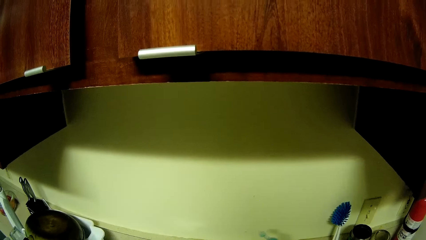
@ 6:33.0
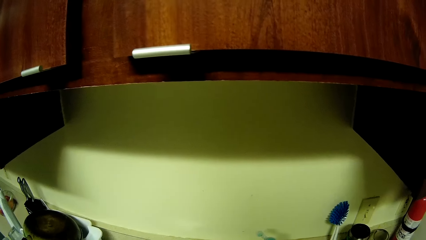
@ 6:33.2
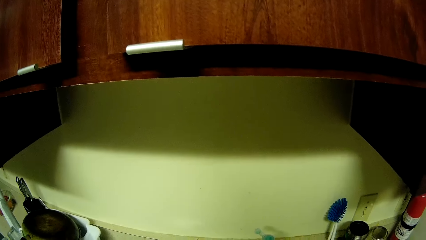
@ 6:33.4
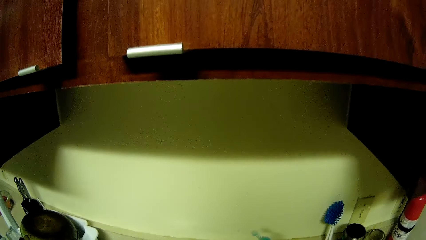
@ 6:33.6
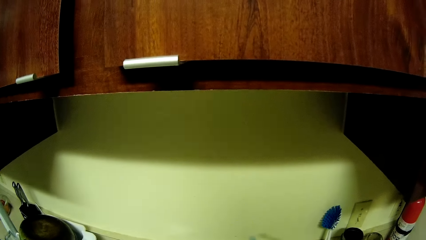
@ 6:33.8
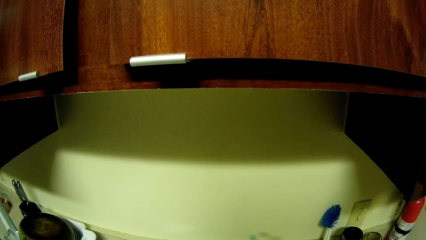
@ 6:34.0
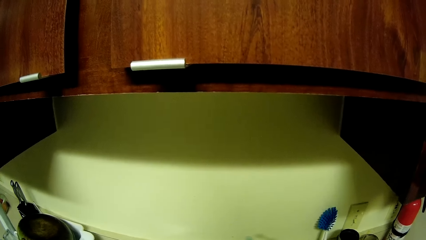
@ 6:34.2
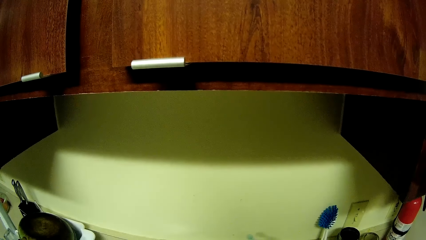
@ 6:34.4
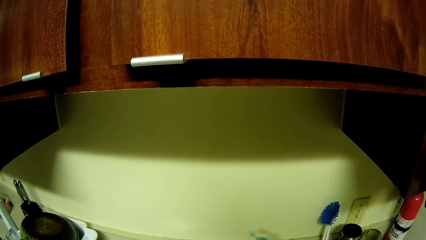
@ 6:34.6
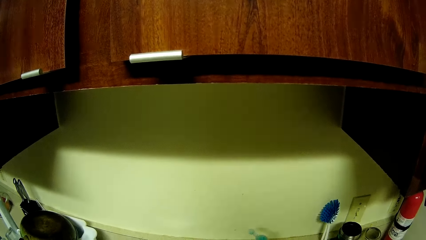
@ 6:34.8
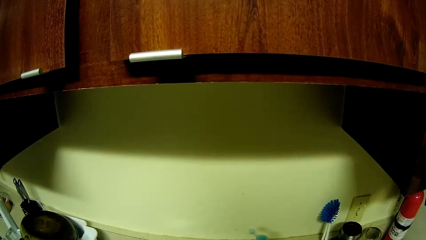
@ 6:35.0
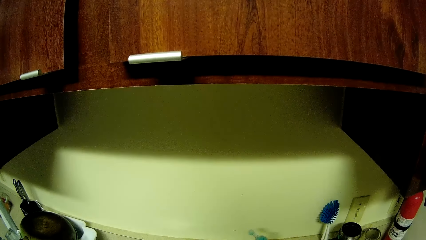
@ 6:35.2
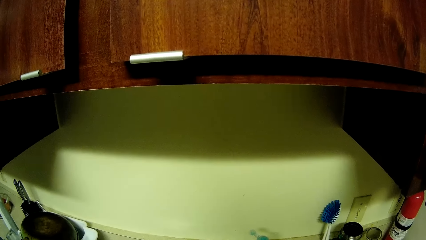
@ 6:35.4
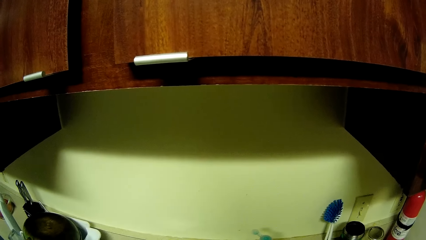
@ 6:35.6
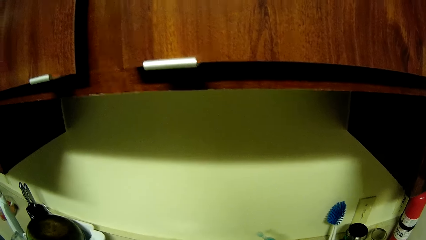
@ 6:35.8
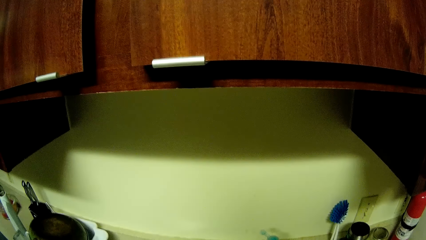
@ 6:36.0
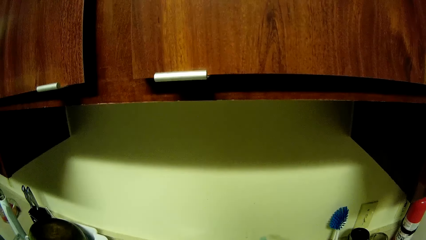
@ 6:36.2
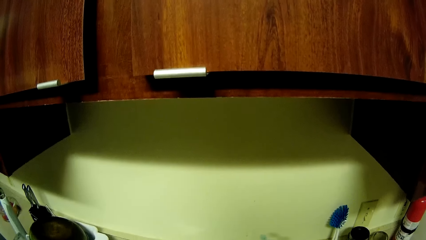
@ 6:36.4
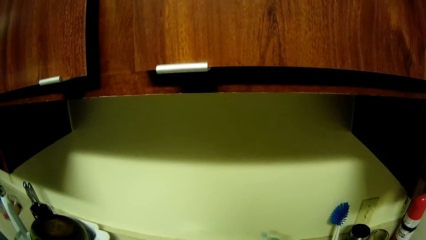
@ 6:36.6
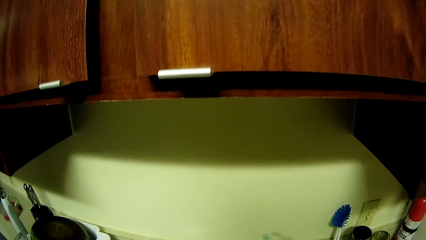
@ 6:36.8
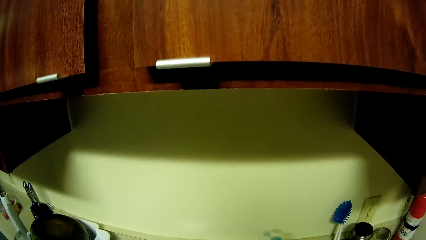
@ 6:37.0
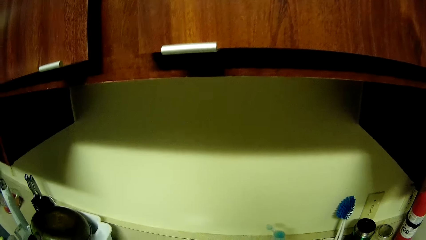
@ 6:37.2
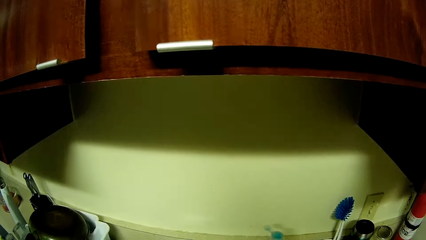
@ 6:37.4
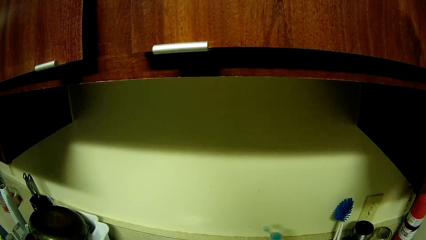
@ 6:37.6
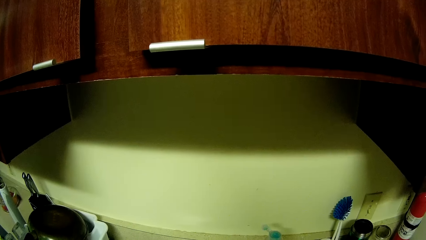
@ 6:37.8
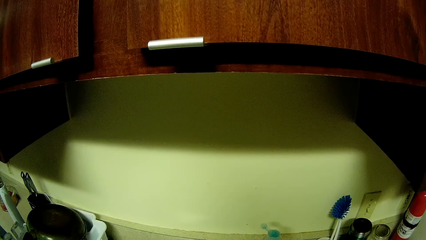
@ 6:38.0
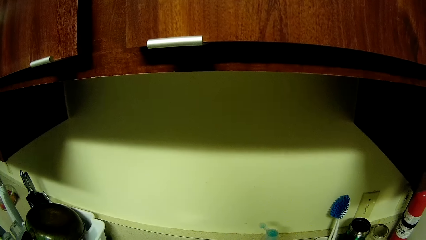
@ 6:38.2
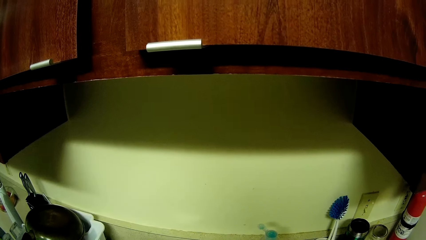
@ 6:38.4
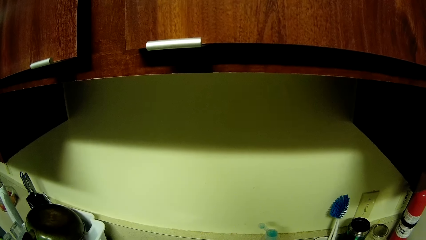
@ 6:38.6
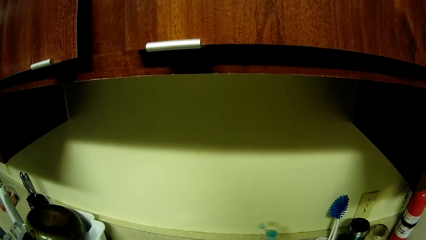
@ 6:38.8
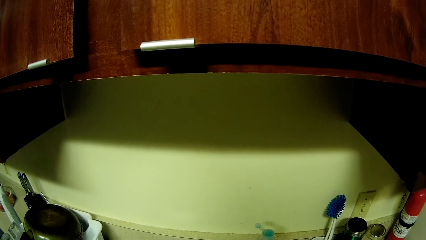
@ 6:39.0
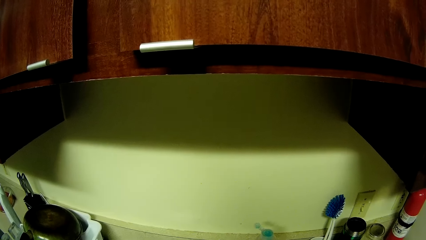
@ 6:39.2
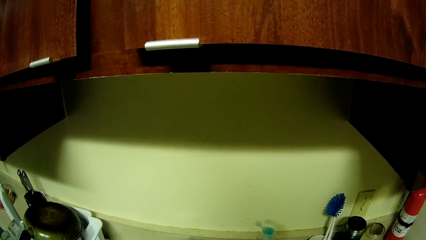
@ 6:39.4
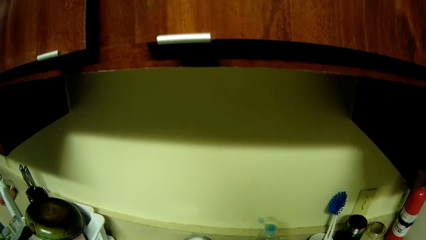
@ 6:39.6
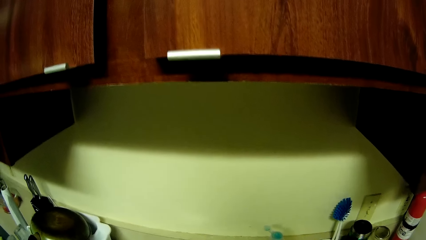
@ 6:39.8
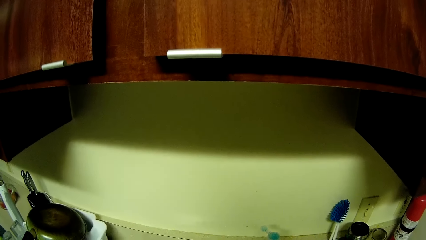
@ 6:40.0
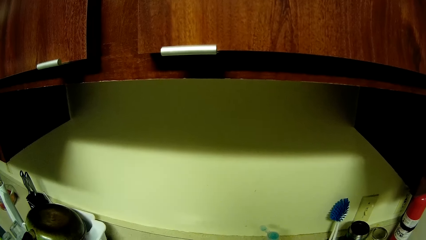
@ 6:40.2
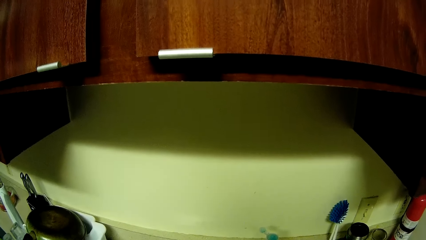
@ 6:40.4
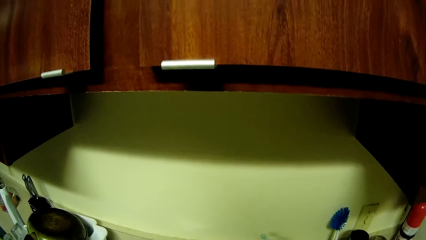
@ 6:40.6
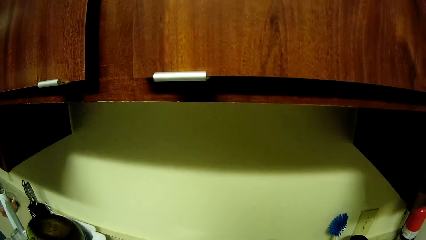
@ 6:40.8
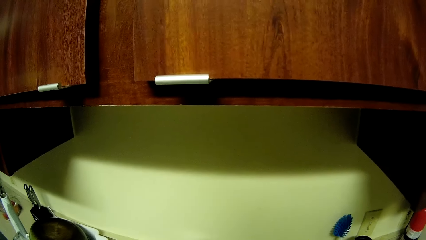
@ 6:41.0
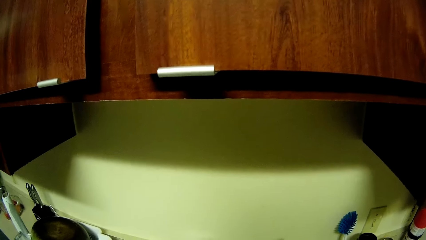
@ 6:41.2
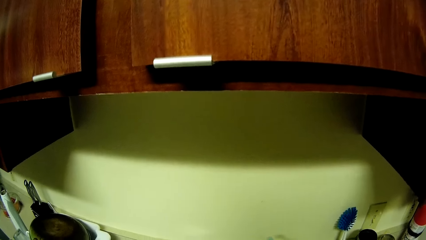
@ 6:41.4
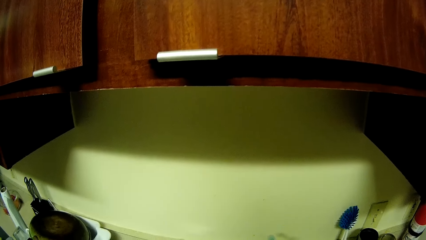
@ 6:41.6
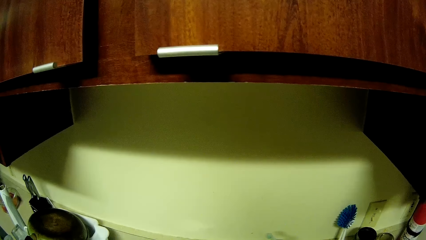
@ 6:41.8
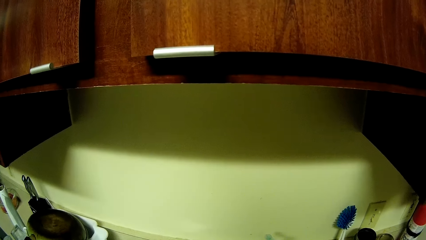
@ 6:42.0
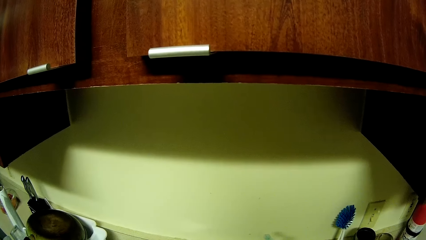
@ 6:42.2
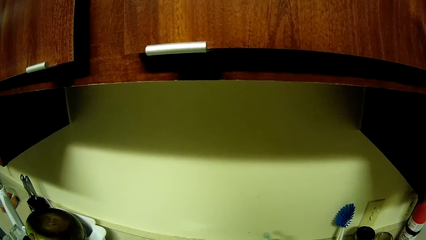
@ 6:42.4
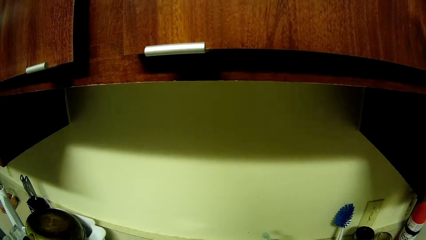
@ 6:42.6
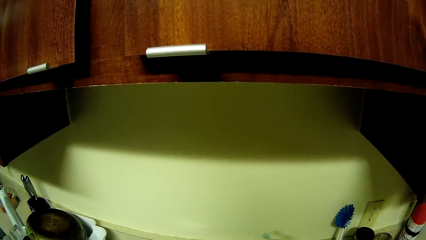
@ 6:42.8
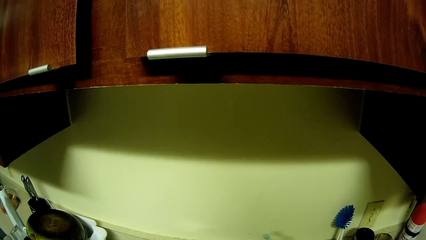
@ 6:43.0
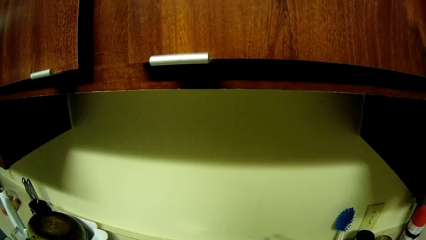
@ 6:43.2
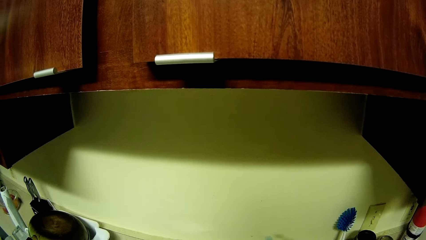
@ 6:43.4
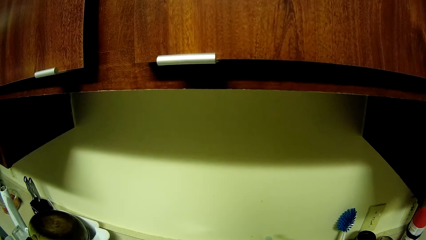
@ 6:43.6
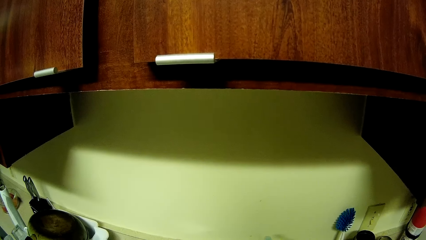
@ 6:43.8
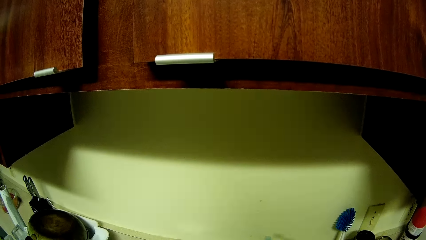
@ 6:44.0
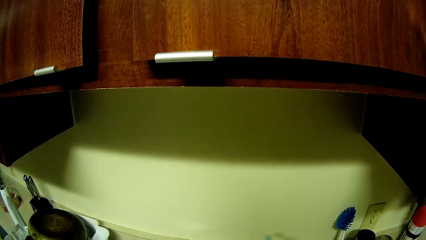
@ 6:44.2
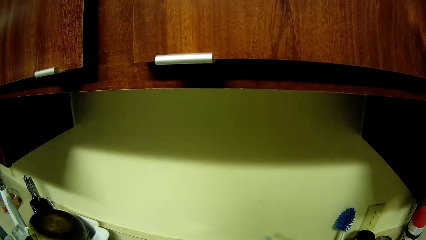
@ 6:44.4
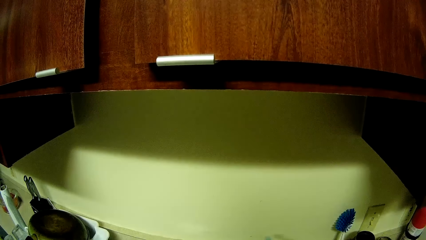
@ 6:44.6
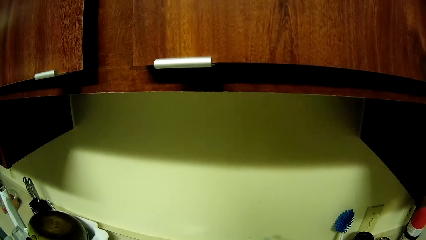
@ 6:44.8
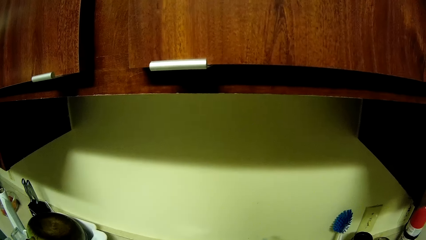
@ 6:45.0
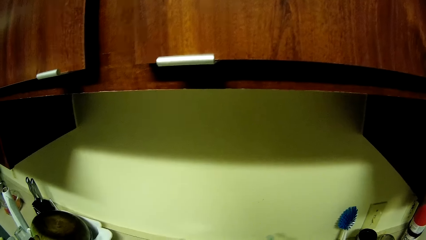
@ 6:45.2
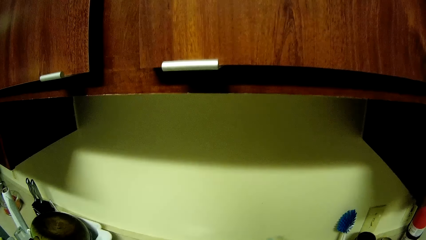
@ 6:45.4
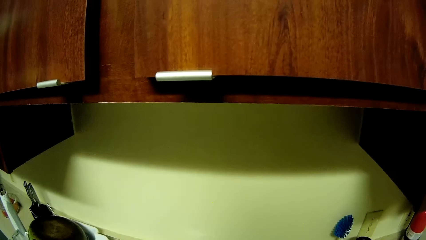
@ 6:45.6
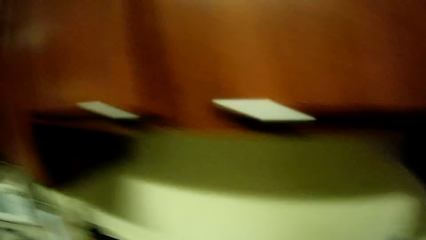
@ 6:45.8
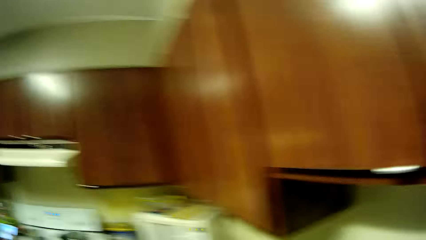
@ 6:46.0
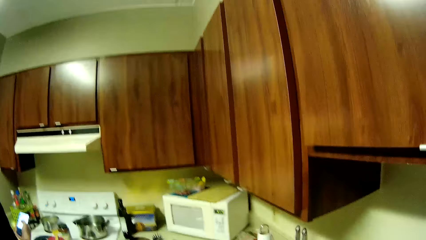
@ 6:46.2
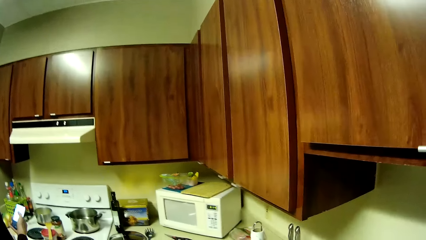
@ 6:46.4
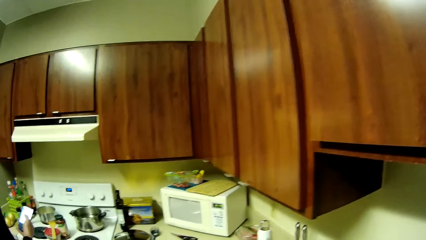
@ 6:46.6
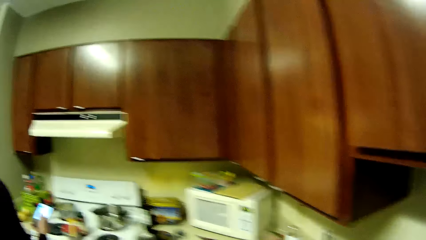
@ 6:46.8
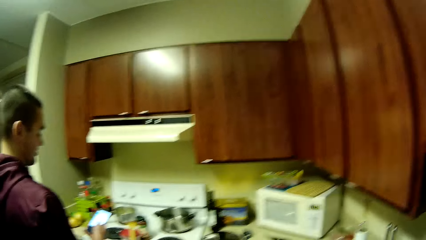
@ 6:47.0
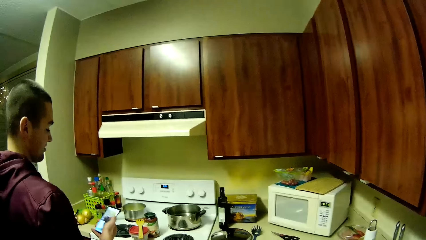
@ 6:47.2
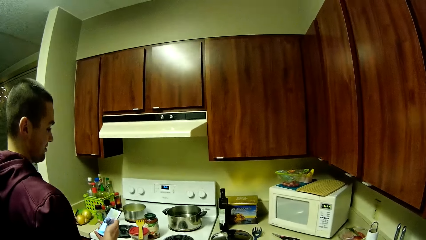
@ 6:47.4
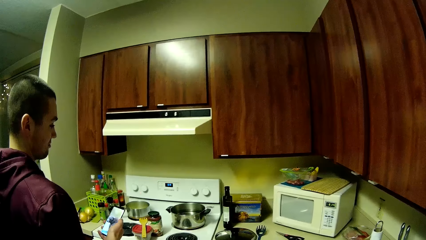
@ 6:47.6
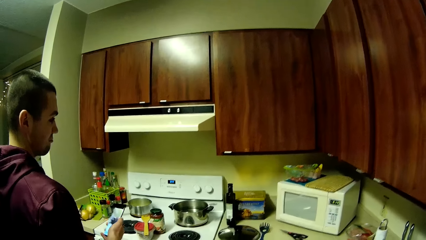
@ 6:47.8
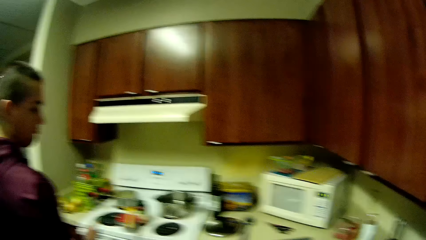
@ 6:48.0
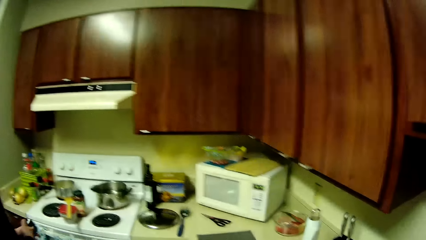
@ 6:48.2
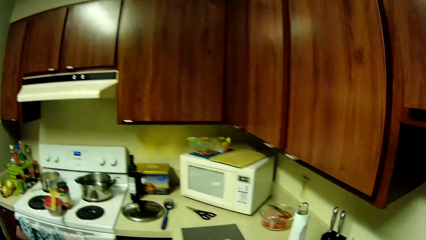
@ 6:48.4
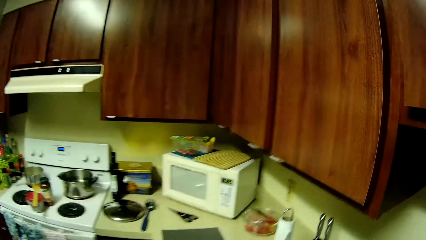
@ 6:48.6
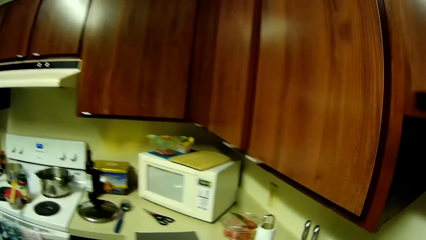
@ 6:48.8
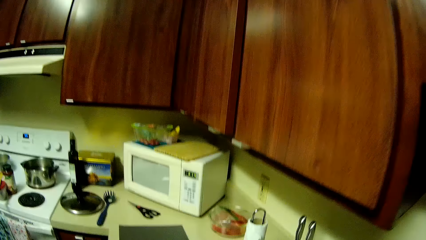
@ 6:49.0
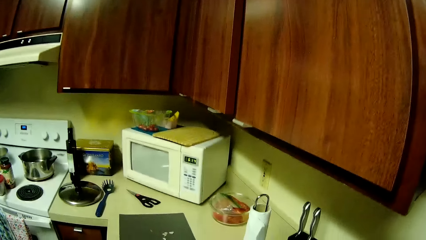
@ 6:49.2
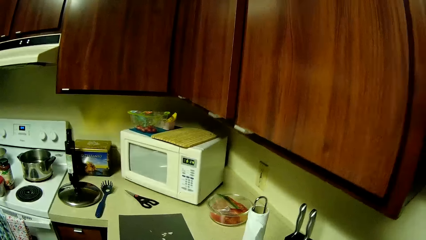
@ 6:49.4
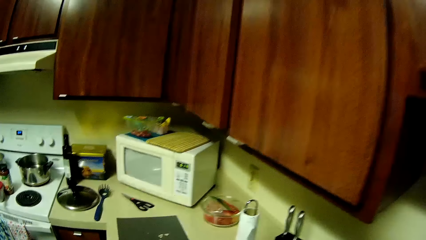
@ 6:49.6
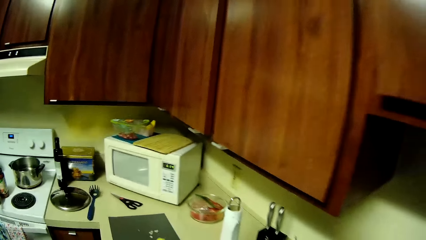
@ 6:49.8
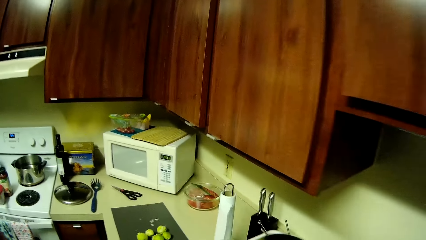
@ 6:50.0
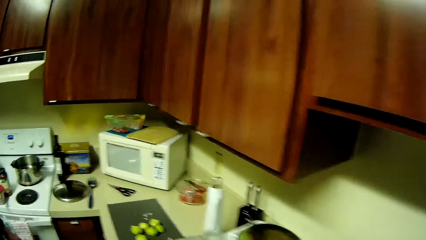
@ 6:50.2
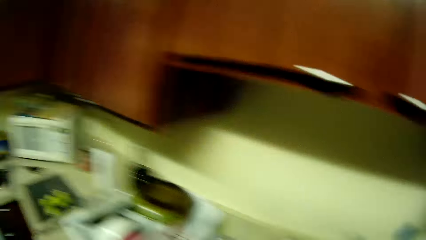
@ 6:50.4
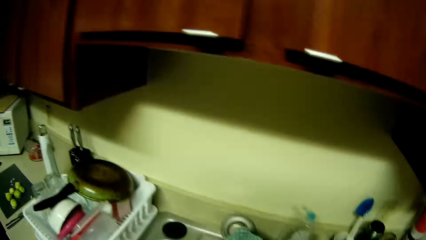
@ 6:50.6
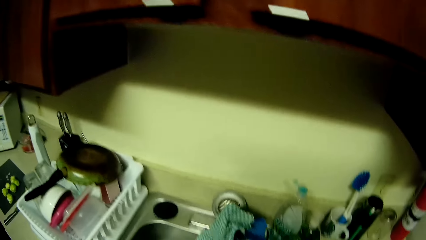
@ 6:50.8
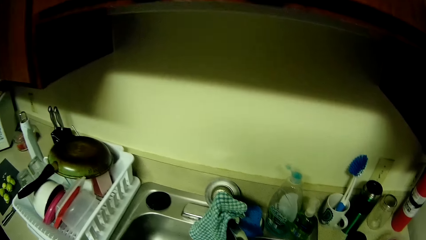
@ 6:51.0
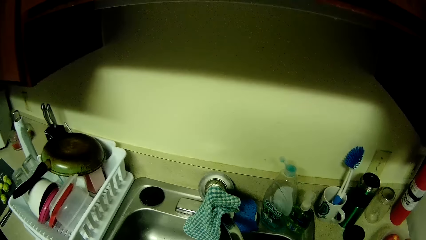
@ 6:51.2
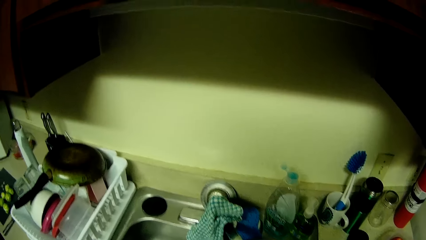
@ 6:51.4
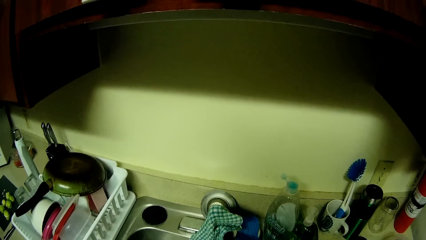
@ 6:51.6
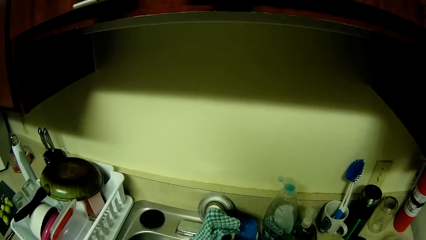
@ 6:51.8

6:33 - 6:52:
The camera wearer looks at the kitchen cabinet. The man presses his phone with his right hand. The camera wearer drops the fruit on the plastic board with her left hand.
